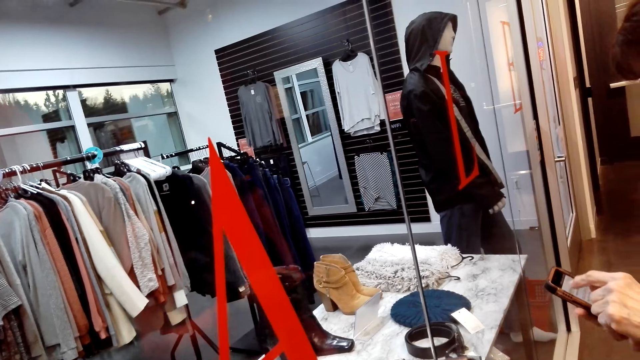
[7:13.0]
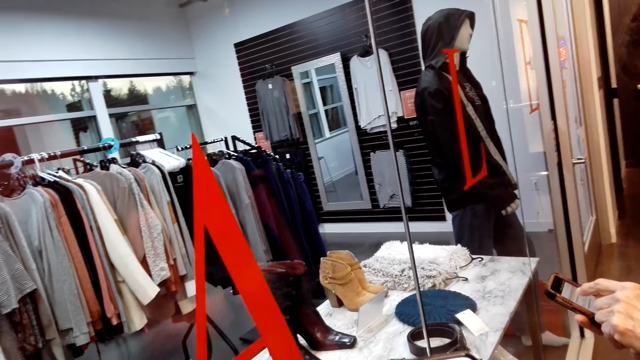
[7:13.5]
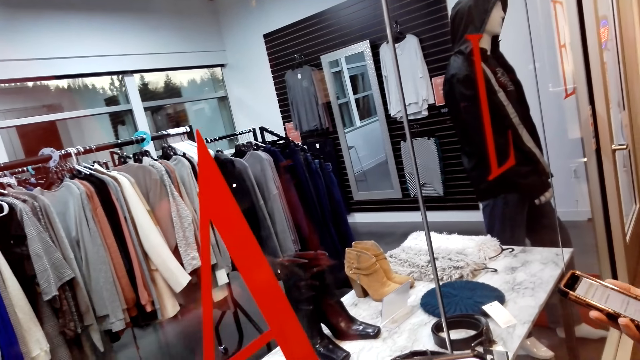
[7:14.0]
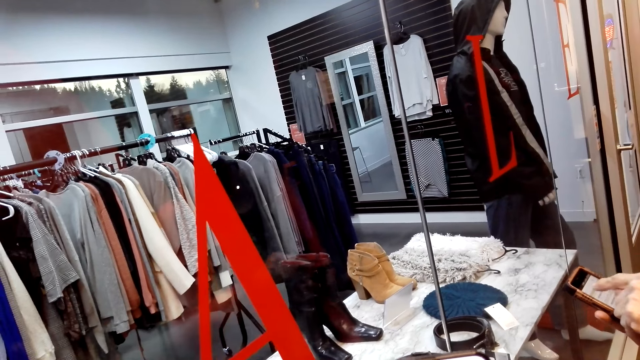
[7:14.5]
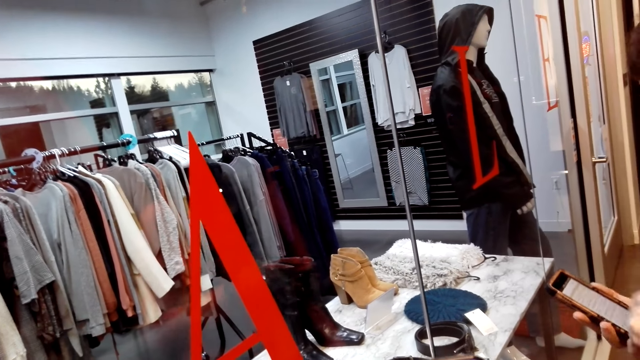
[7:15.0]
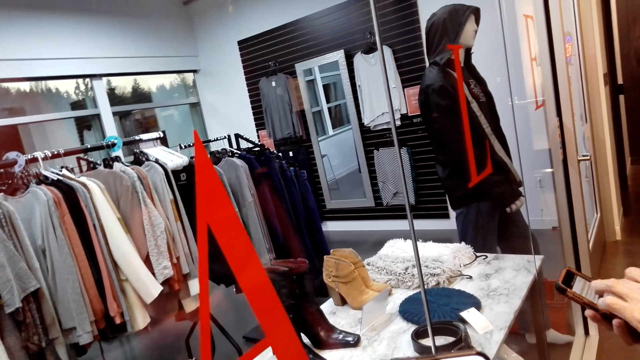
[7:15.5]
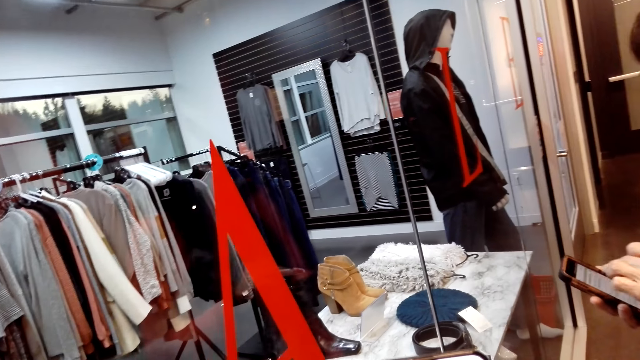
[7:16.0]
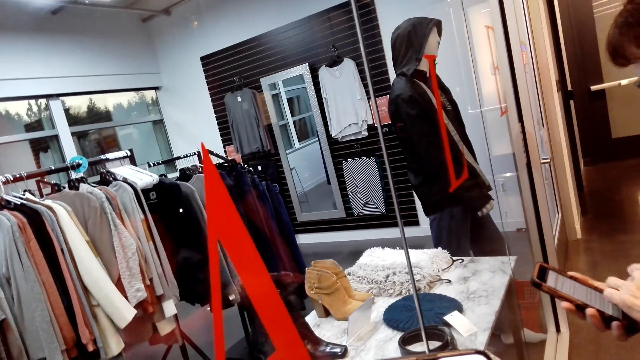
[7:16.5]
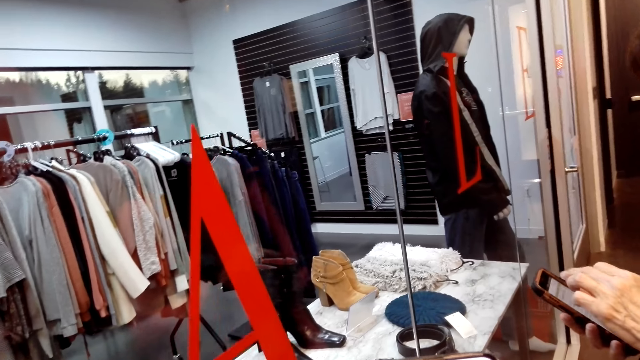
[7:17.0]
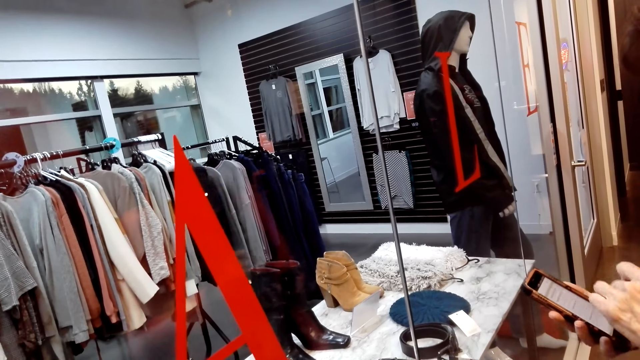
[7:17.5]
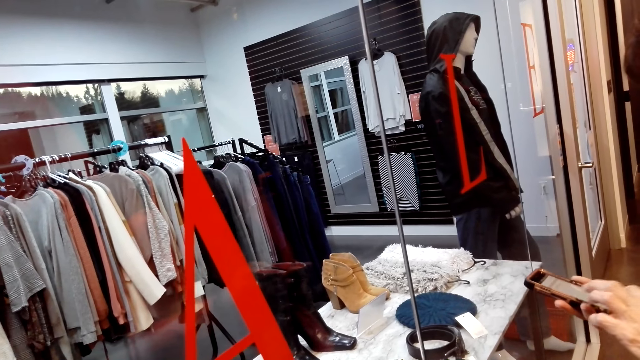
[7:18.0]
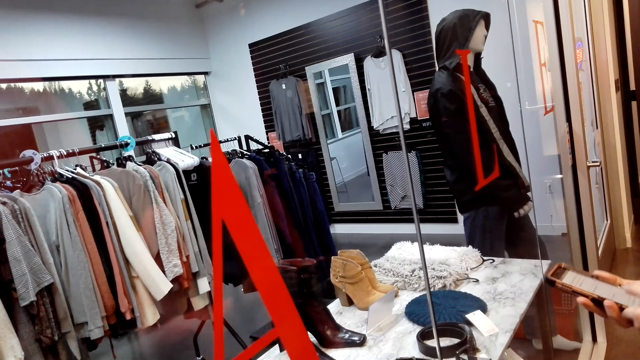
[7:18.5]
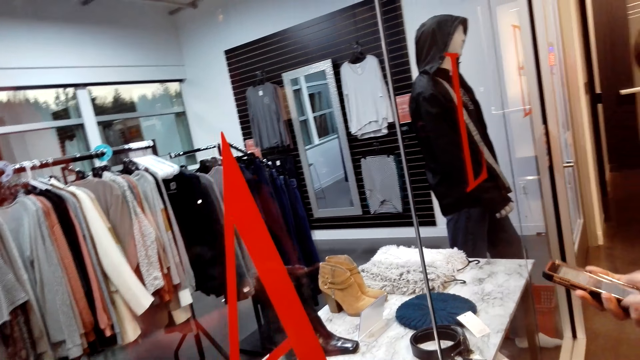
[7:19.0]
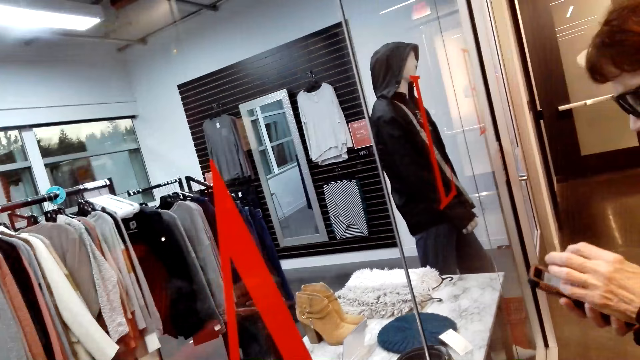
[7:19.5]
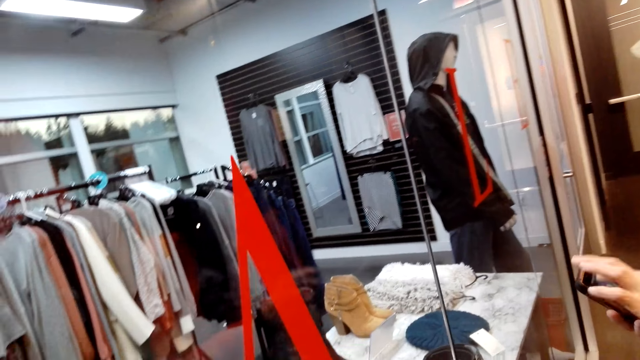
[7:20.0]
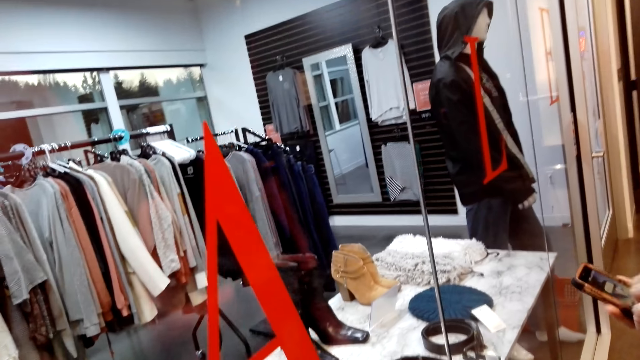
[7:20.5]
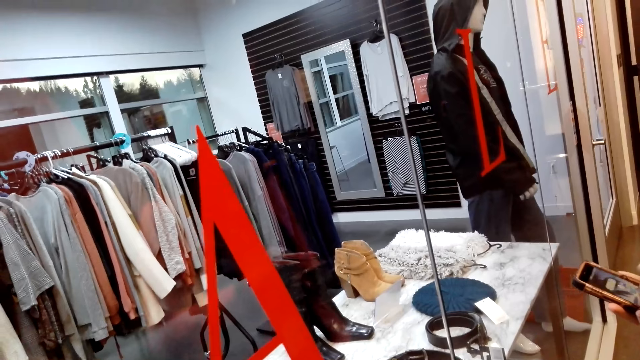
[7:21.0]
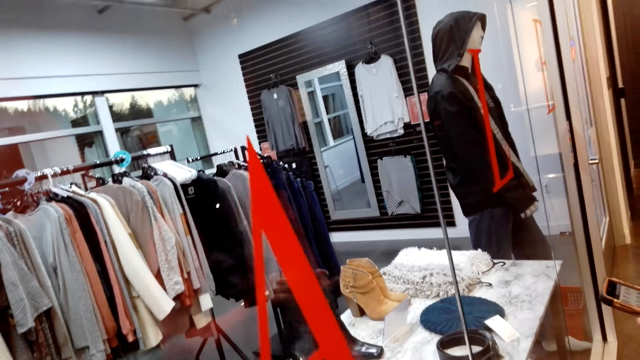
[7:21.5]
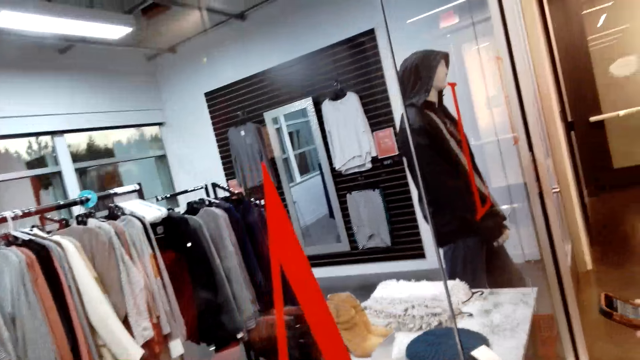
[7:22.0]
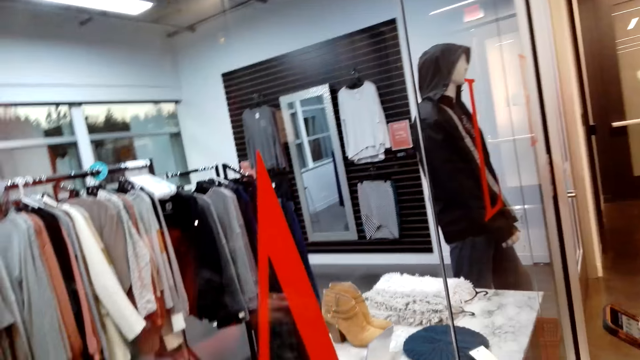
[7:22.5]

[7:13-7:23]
The camera wearer converses with the woman.

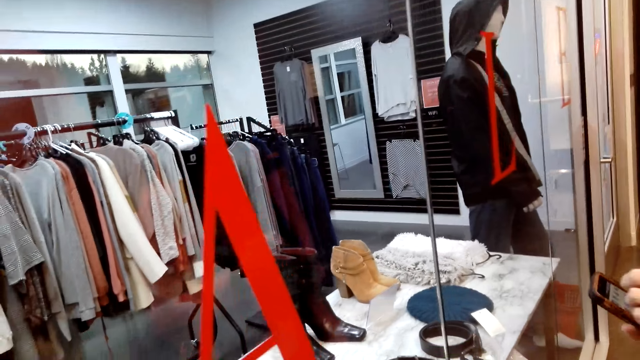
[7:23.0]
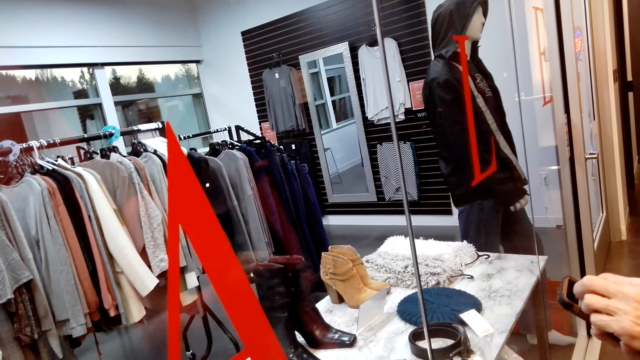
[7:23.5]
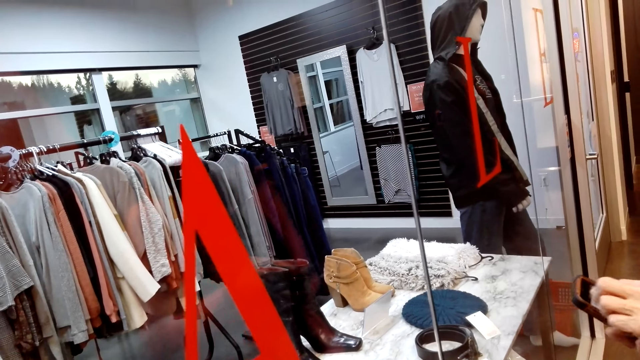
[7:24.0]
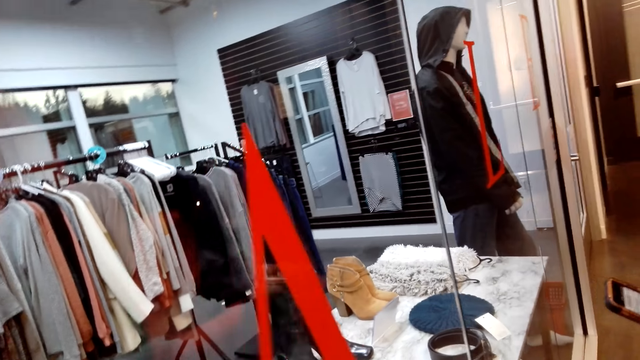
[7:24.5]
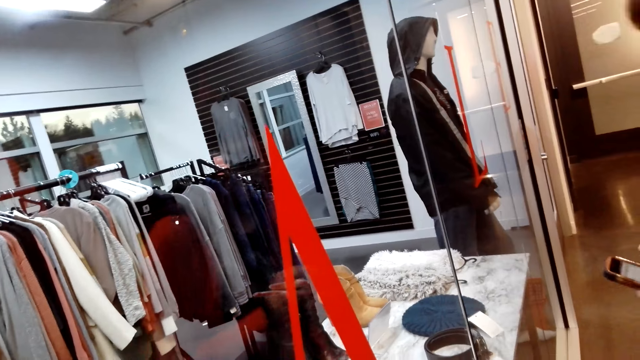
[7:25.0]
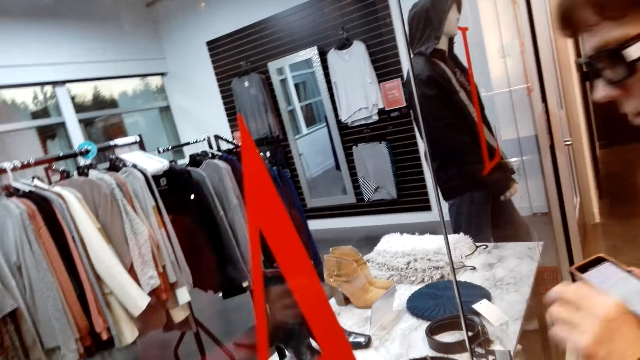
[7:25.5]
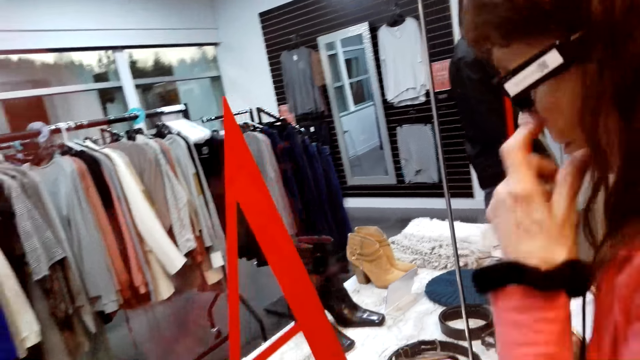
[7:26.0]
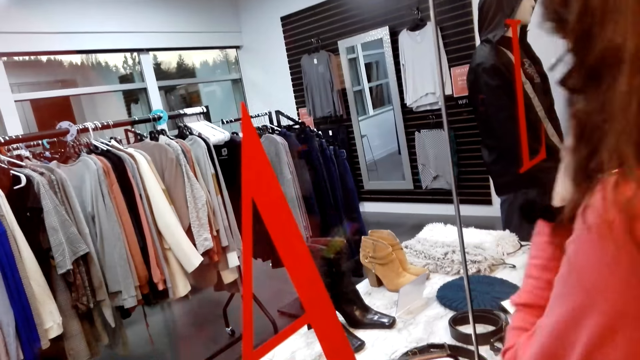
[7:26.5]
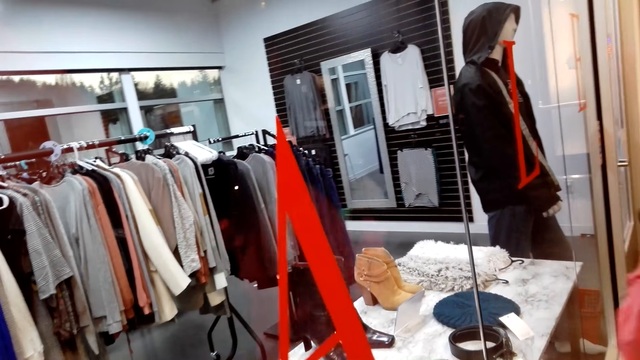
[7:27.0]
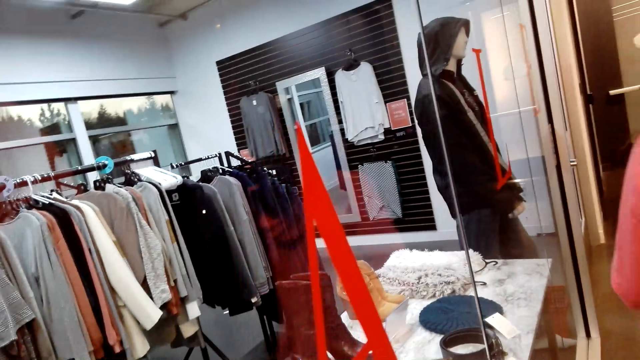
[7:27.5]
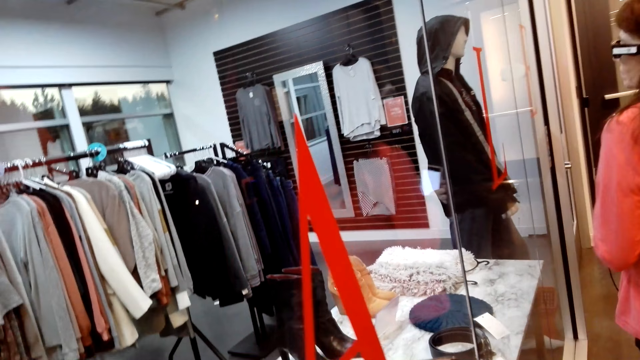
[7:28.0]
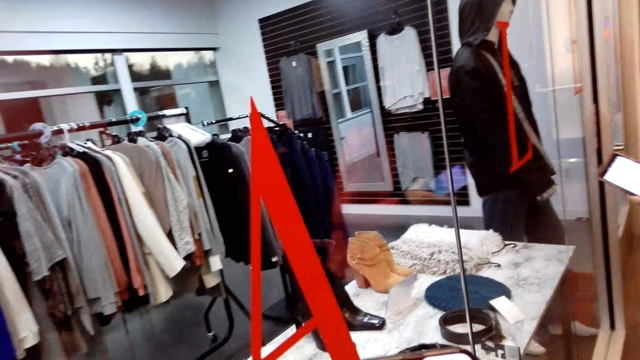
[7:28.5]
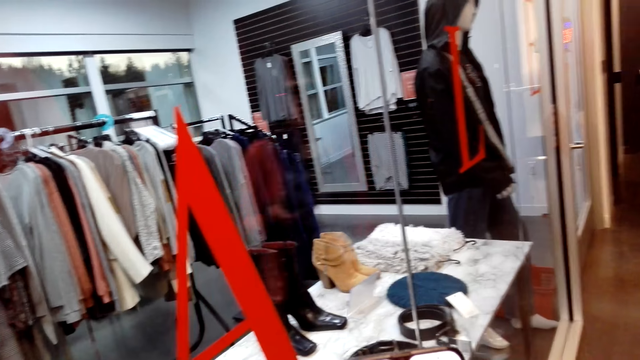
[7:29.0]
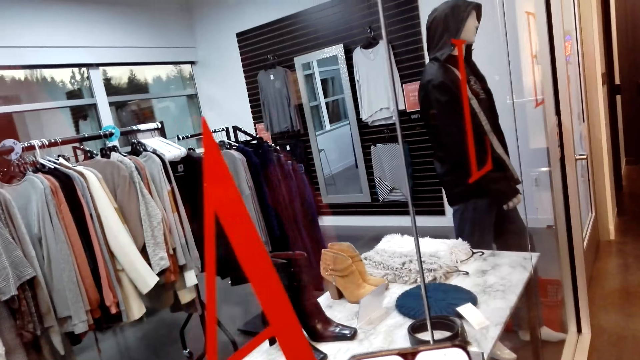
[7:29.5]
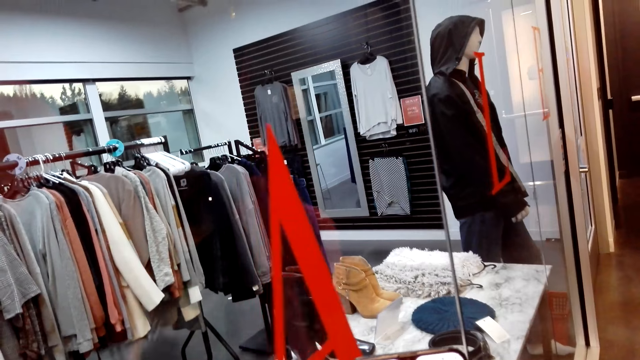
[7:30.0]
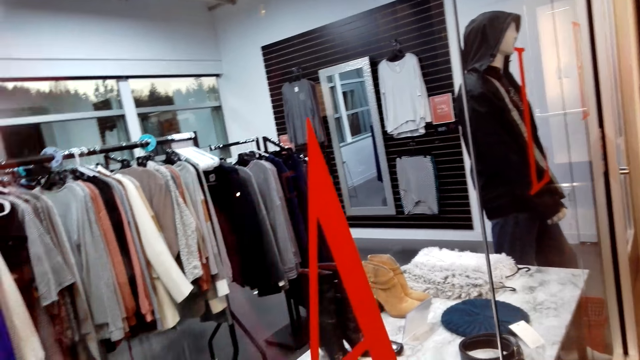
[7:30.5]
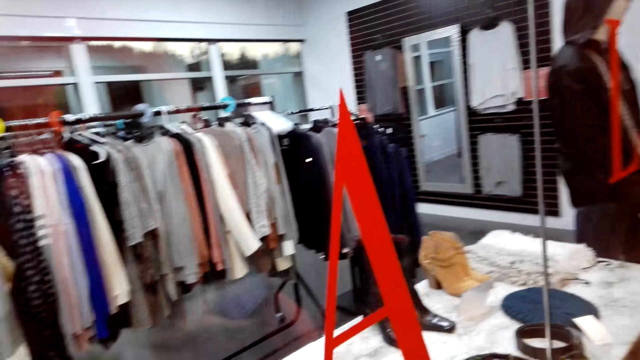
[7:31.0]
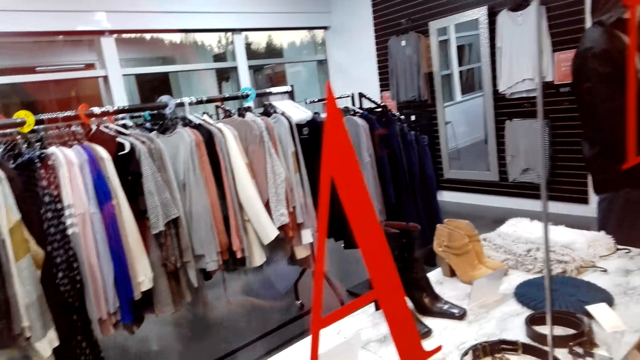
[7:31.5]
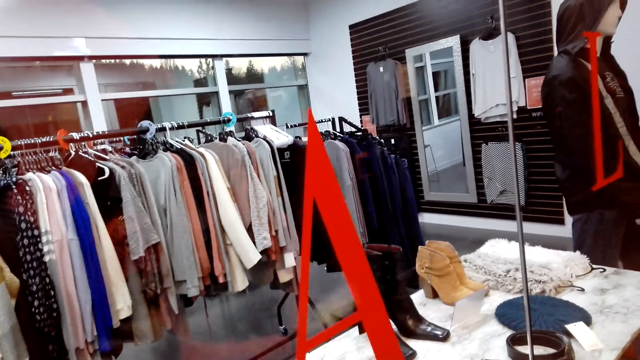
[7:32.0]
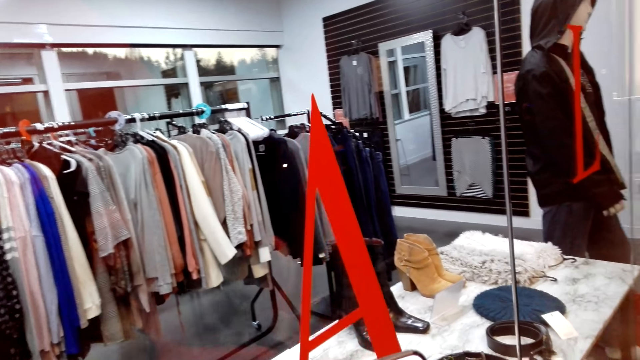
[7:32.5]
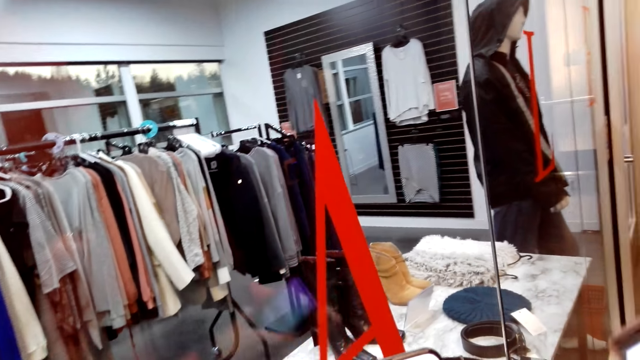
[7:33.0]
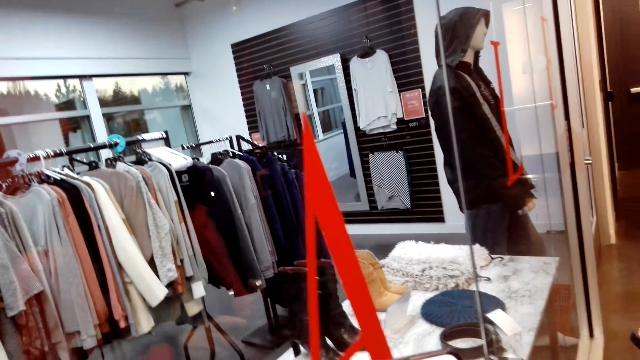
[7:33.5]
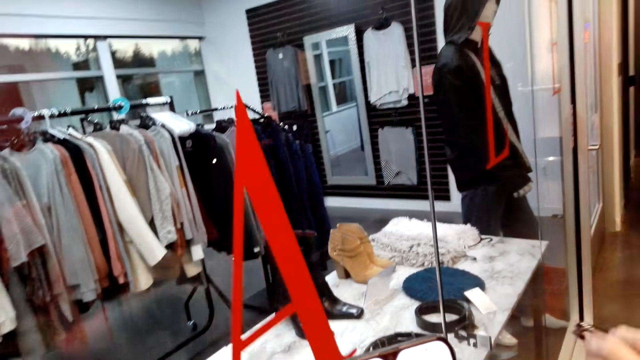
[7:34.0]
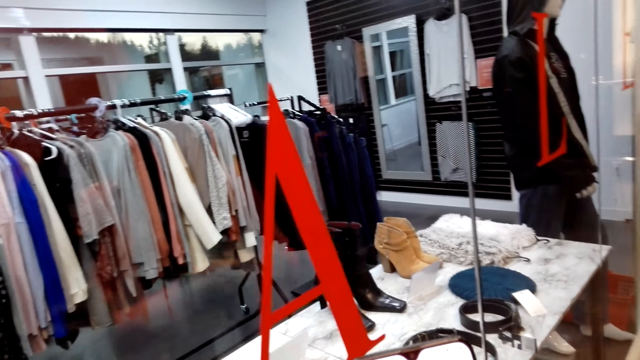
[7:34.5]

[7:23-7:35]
The woman scratches her nose and walks around the store. The camera wearer looks around.
